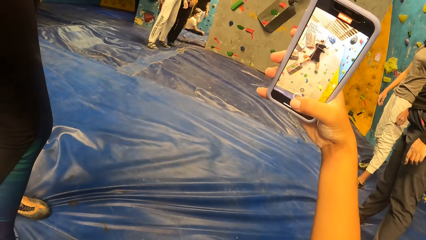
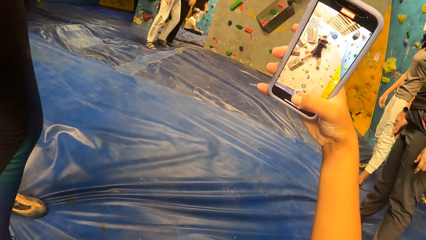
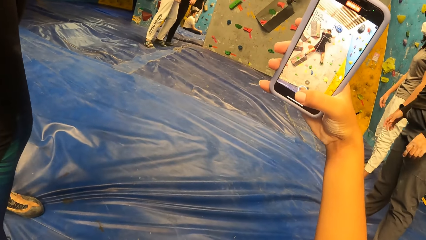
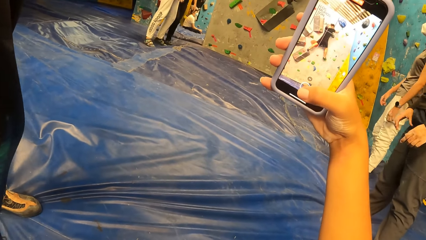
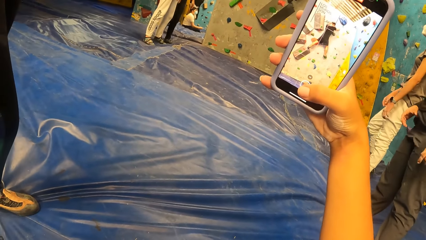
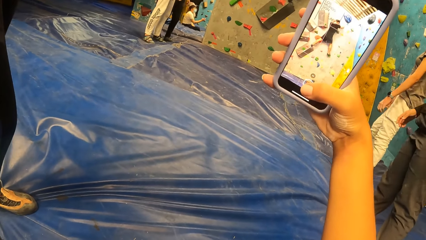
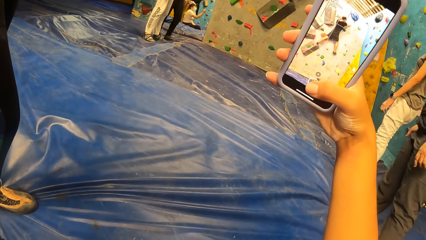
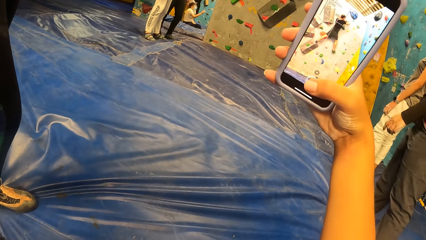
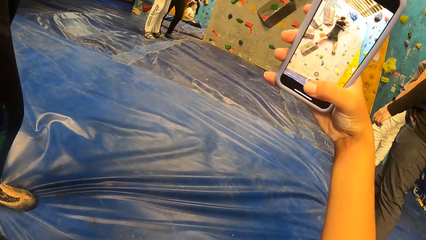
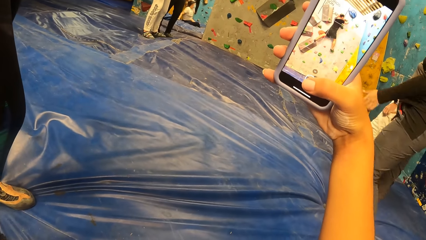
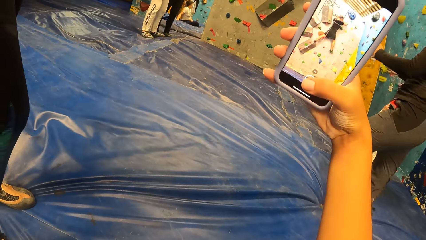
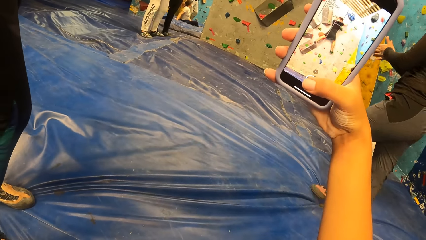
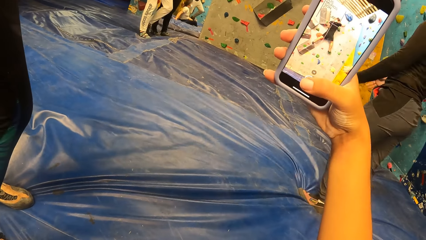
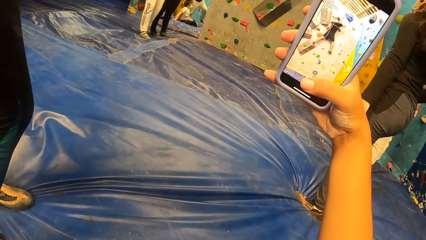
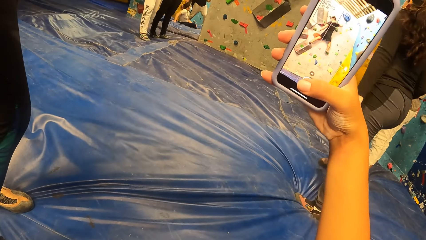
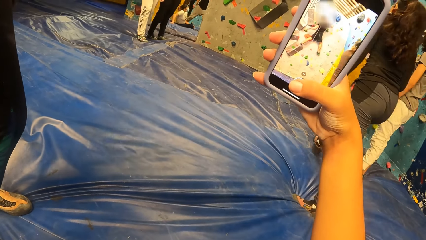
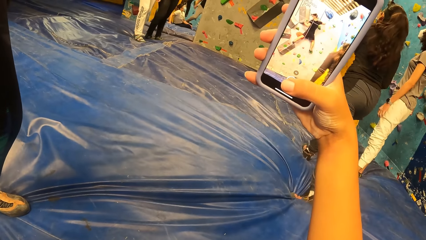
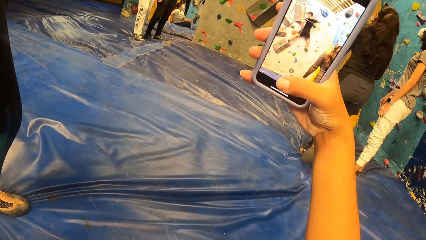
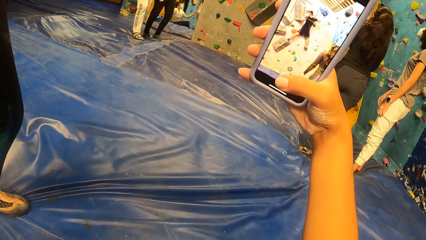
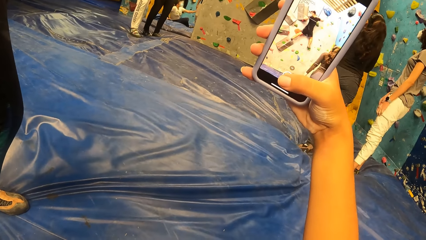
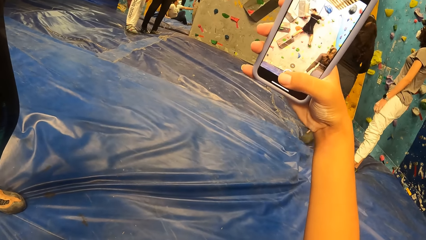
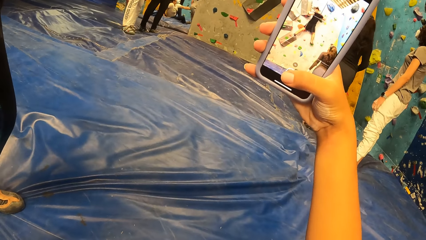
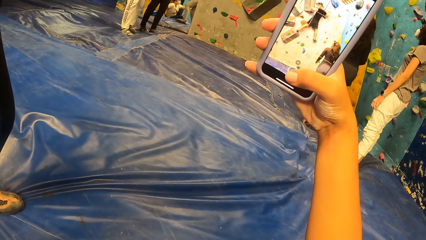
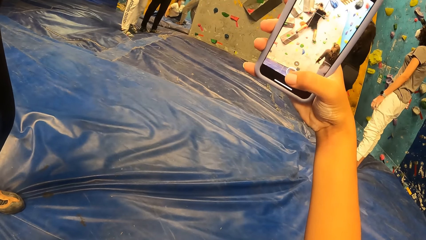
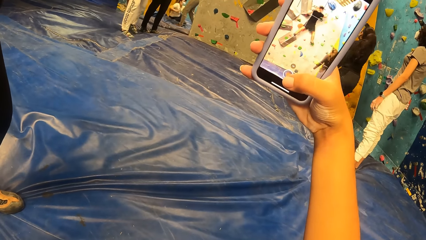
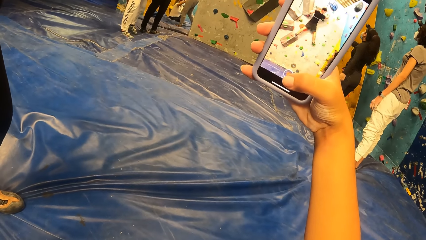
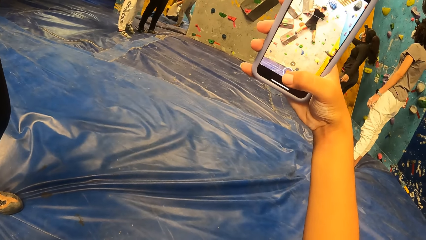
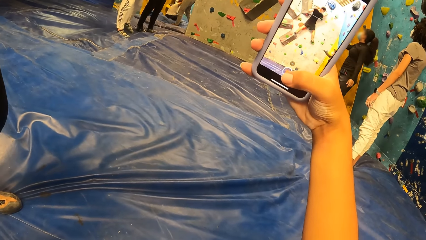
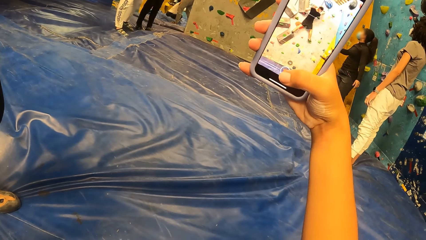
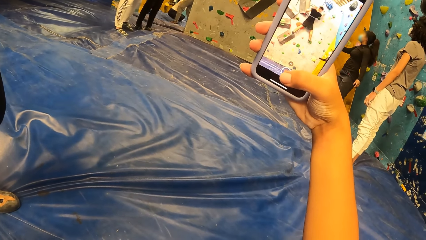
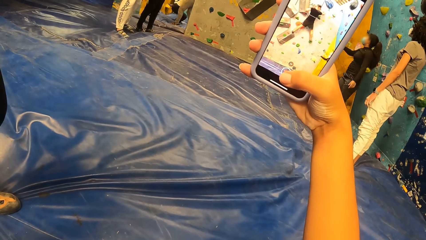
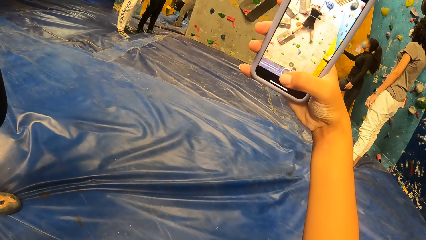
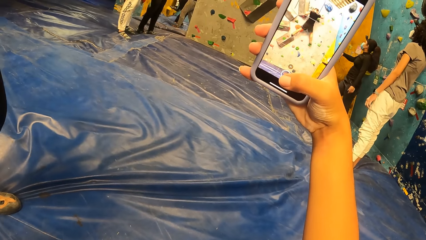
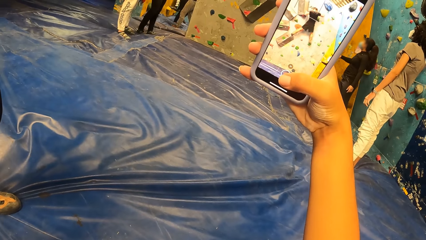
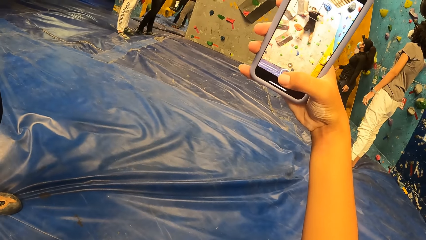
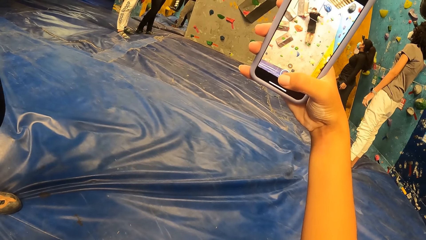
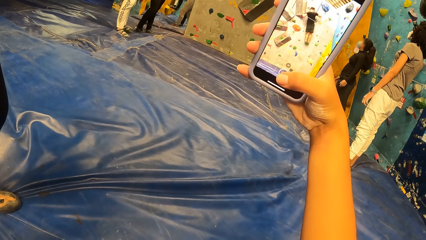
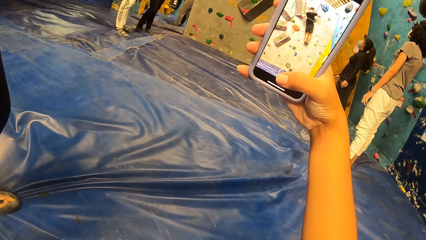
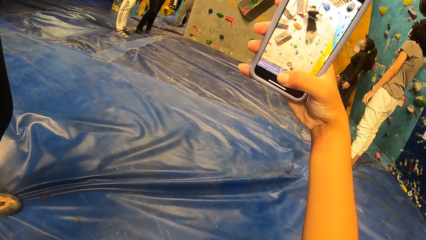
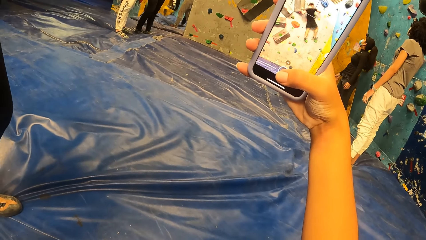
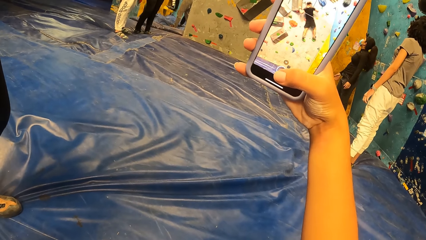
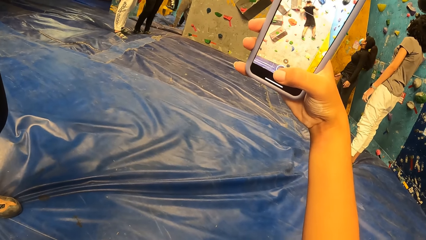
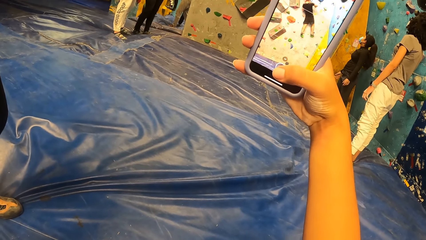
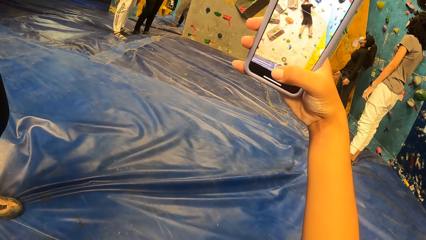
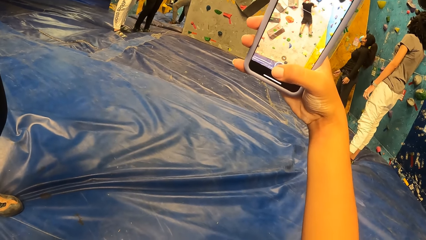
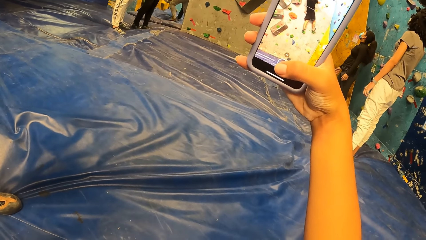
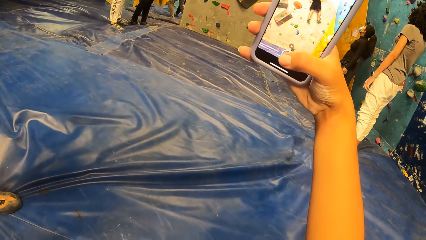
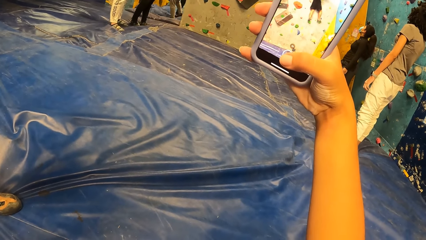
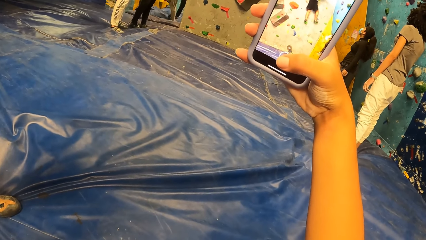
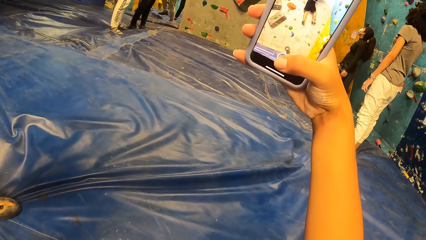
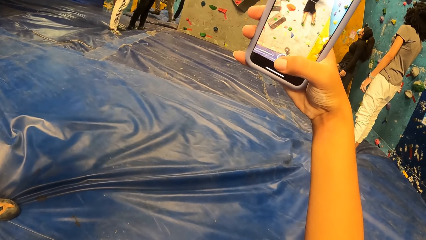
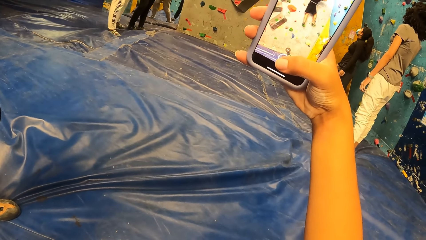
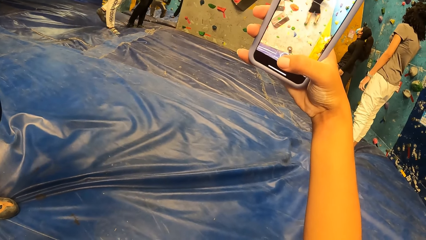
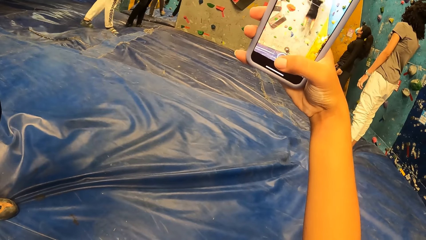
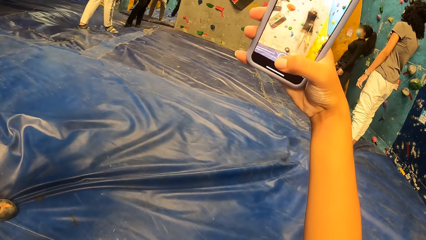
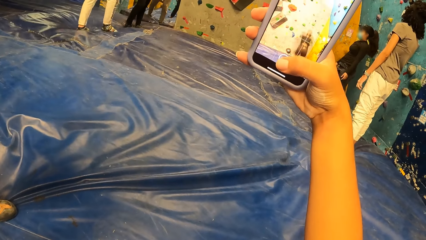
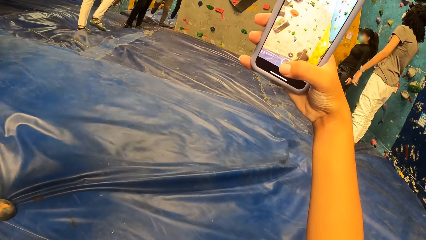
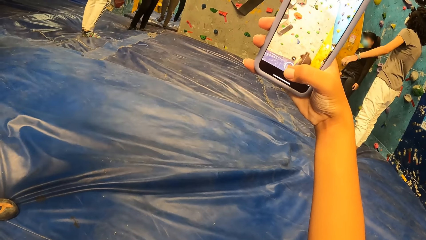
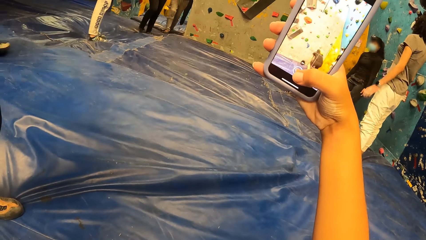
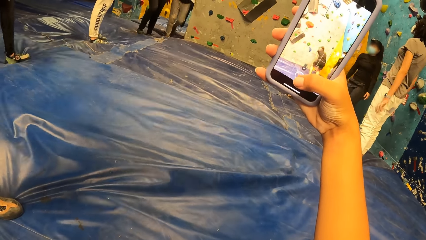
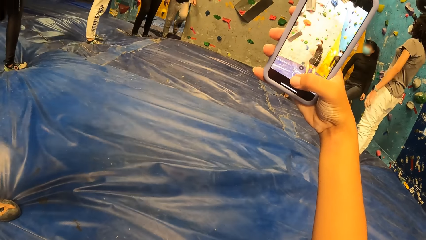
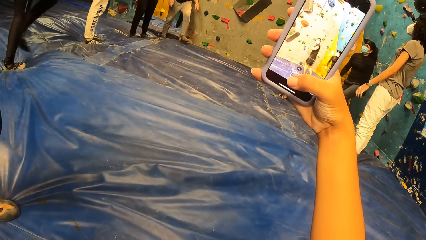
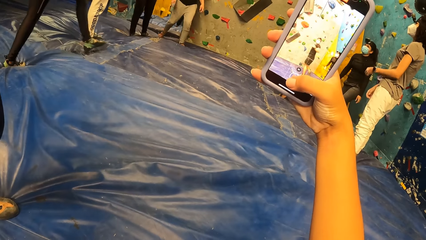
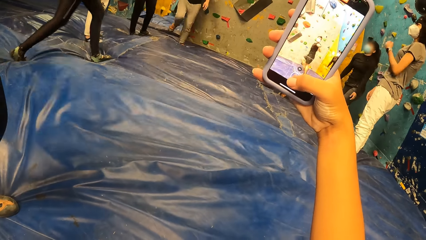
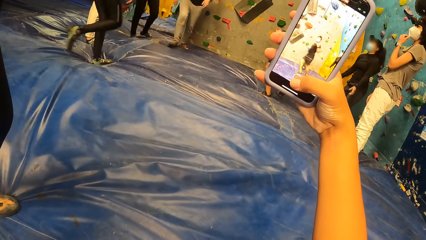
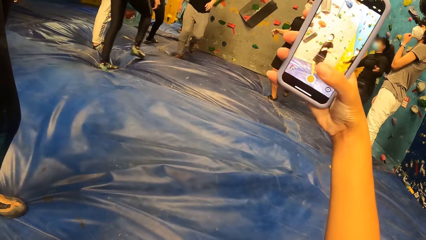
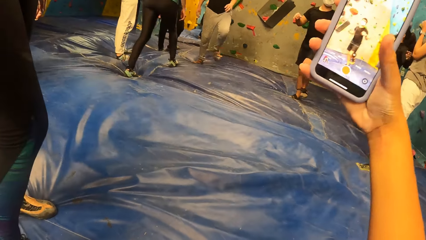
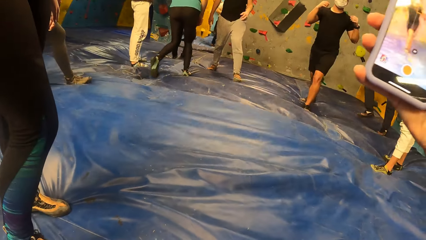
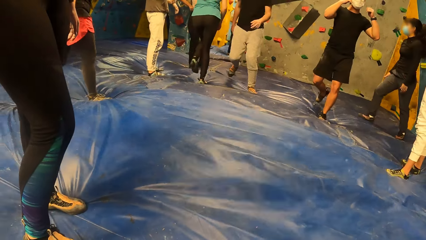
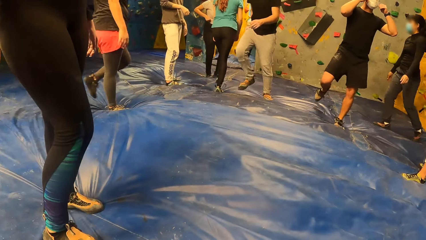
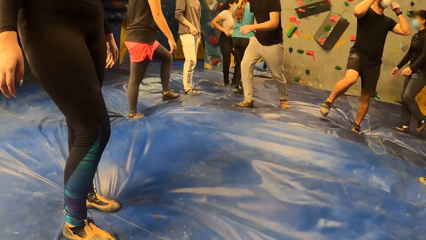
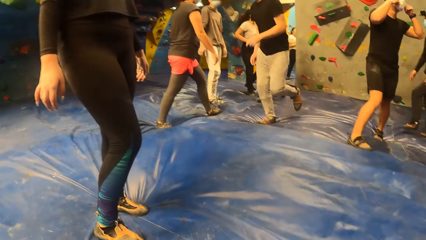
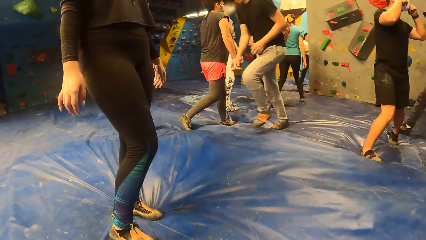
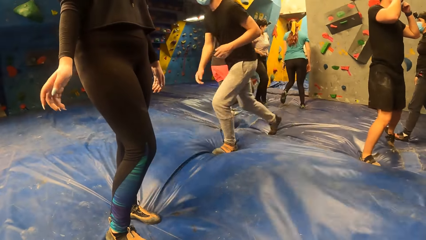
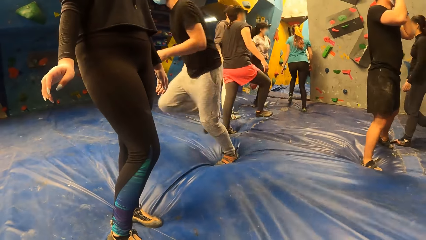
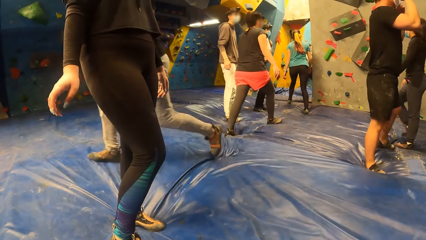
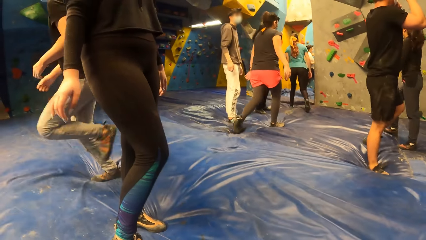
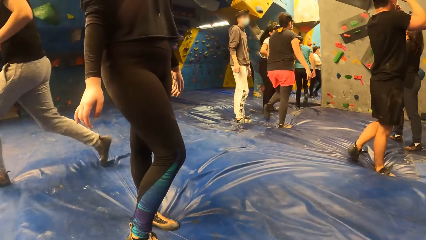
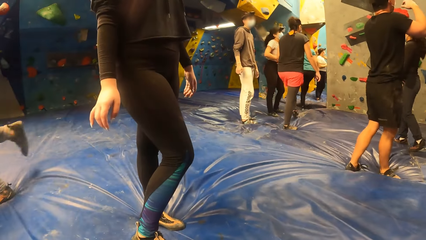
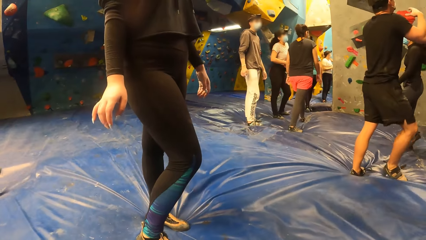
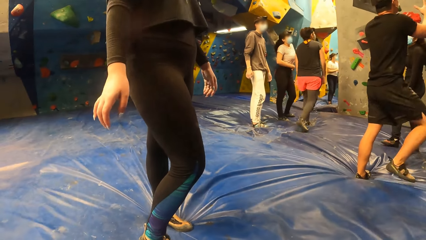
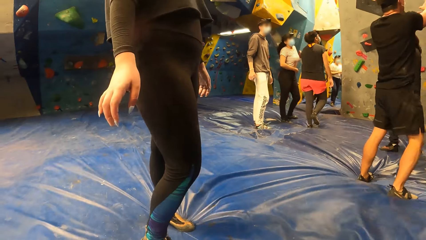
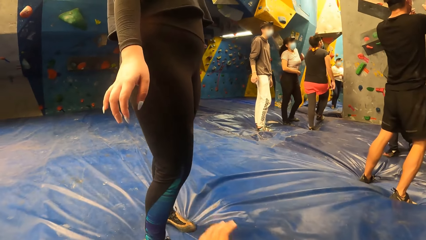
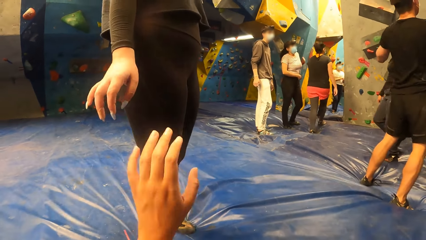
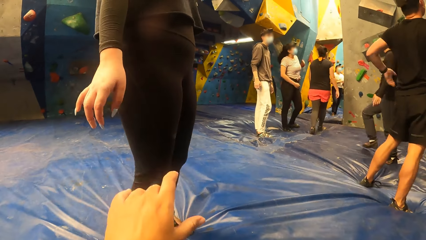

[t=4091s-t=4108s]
The woman claps both hands, walks to the bouldering wall, raises her right hand towards the bouldering wall and drops her right hand from the bouldering wall. The camera wearer pauses the video. They look around. They interact with another woman.
